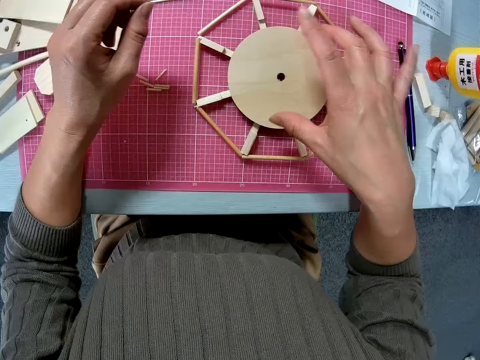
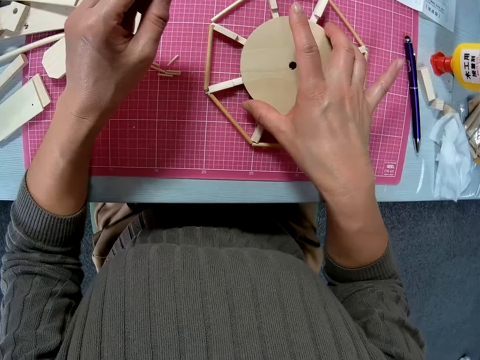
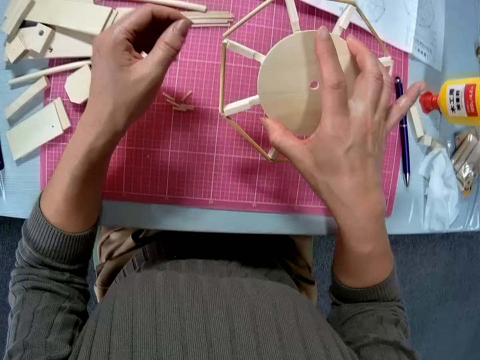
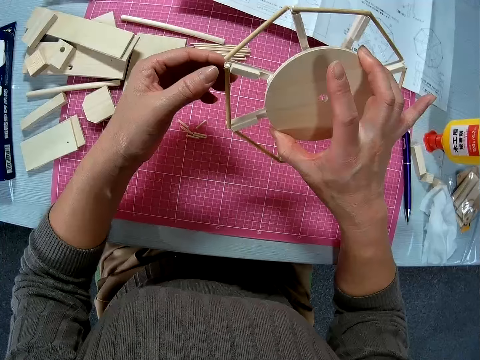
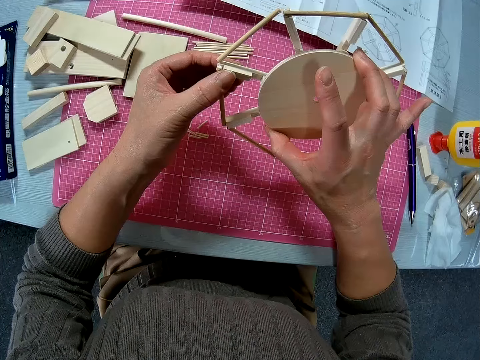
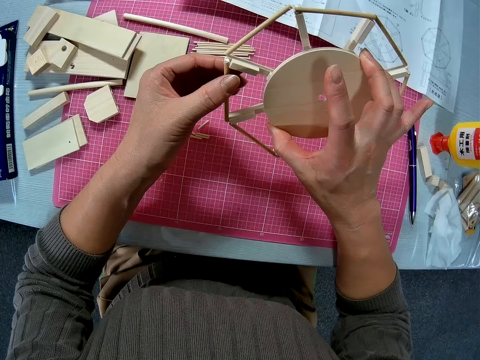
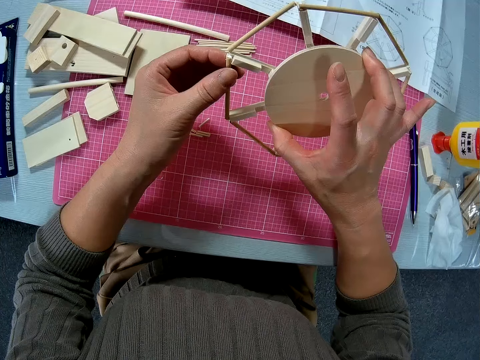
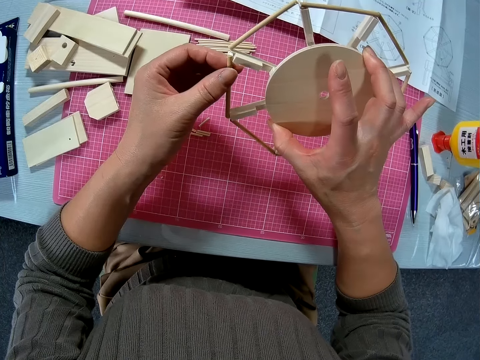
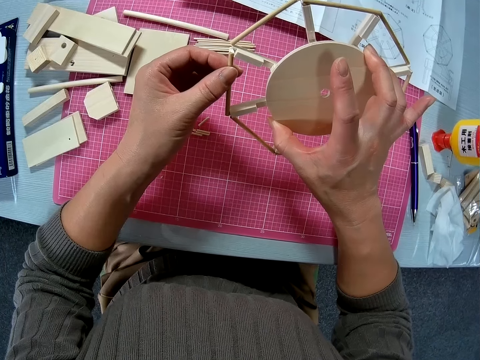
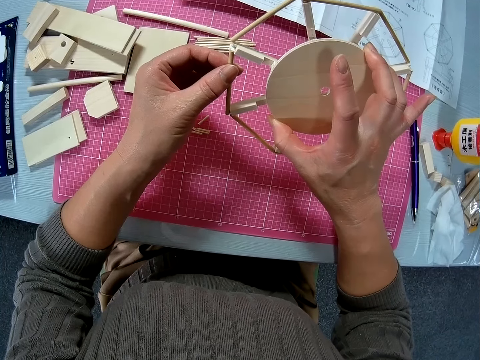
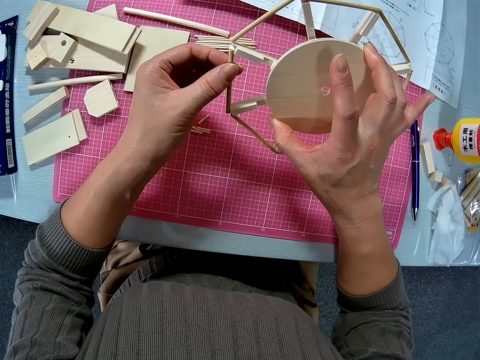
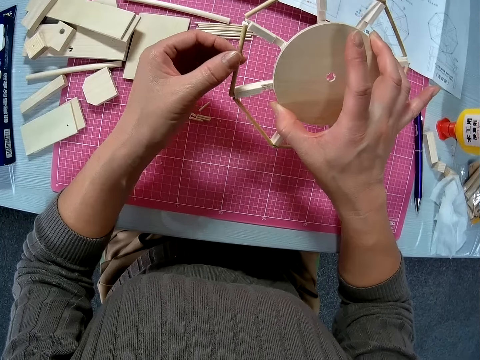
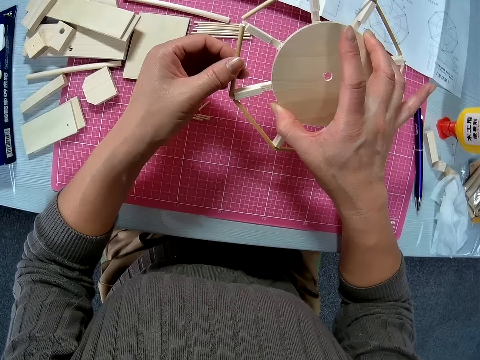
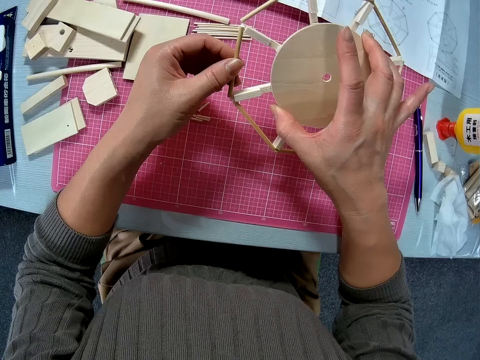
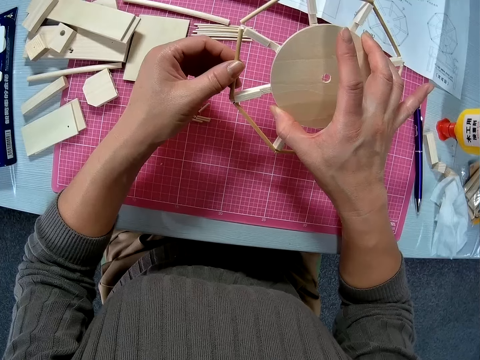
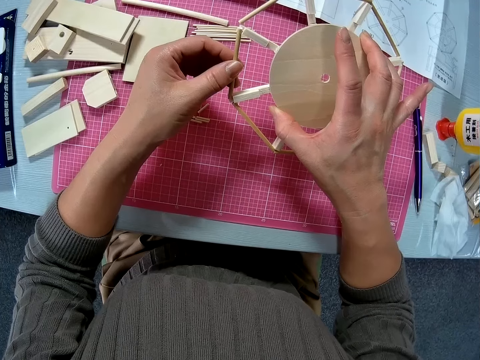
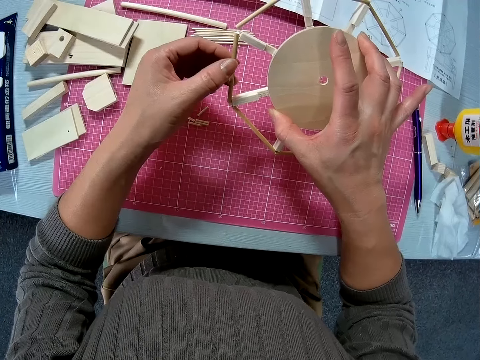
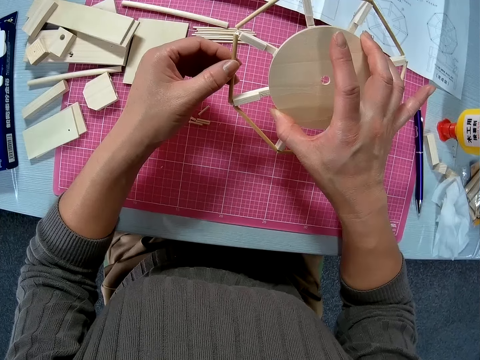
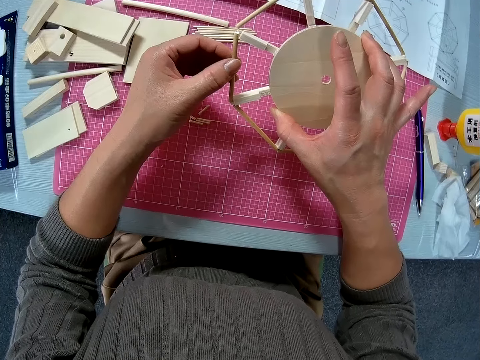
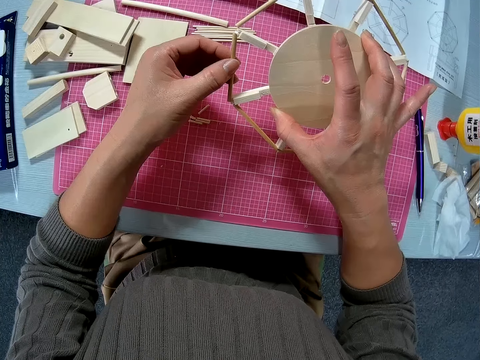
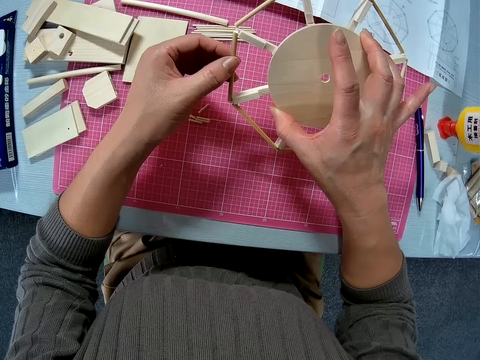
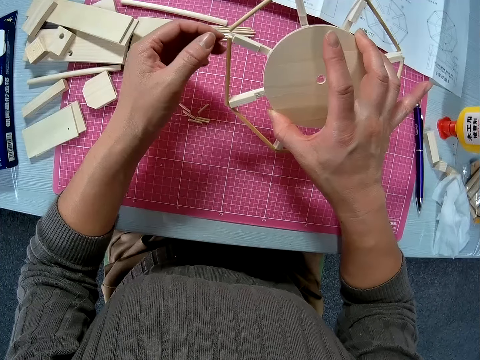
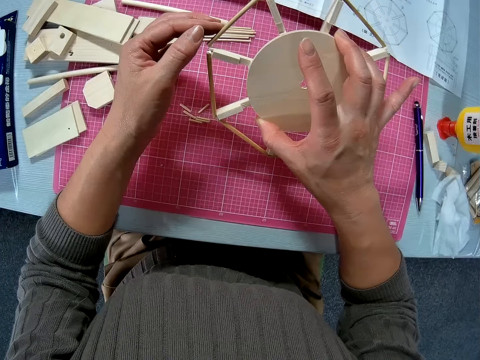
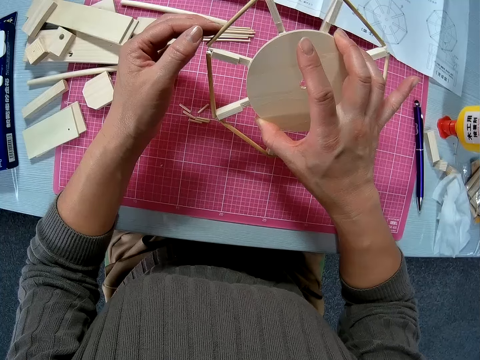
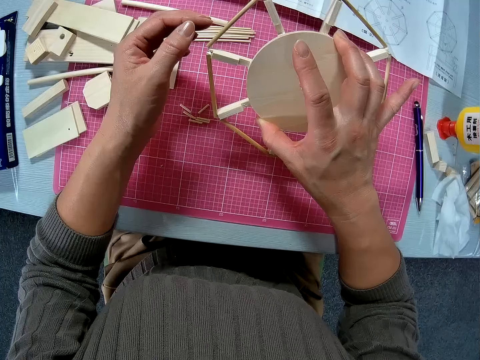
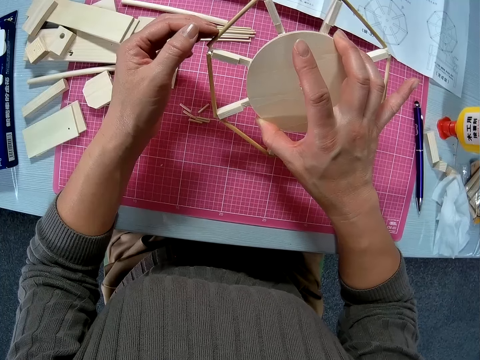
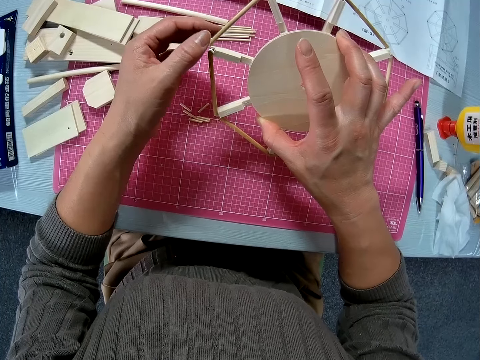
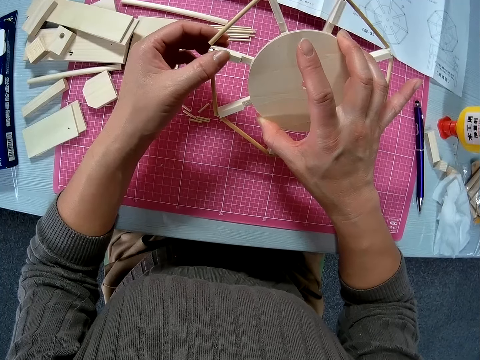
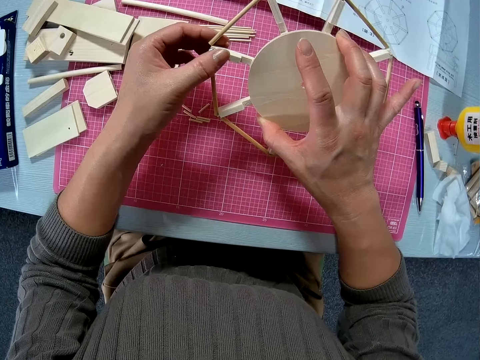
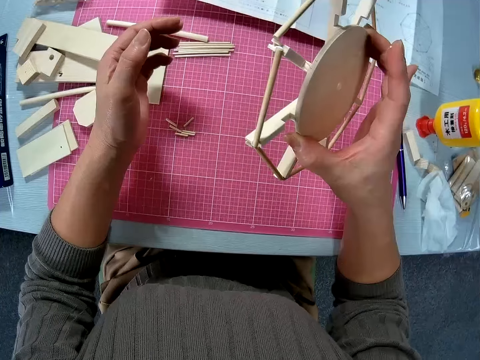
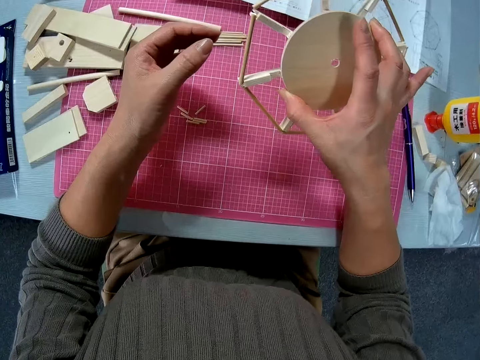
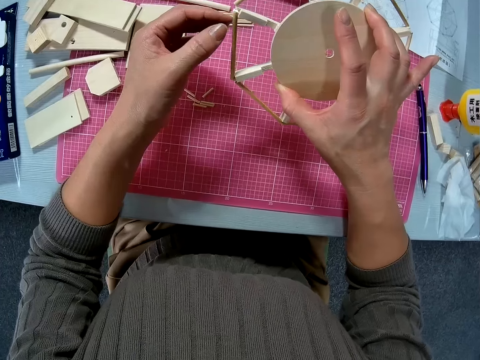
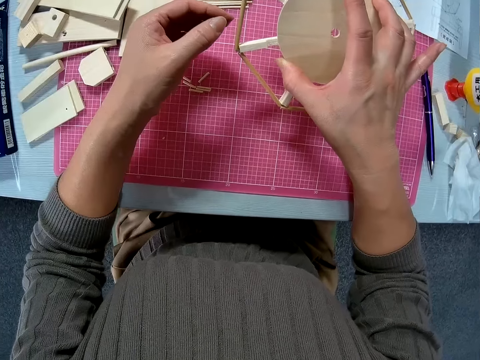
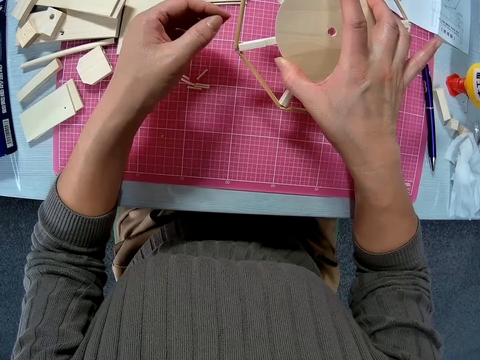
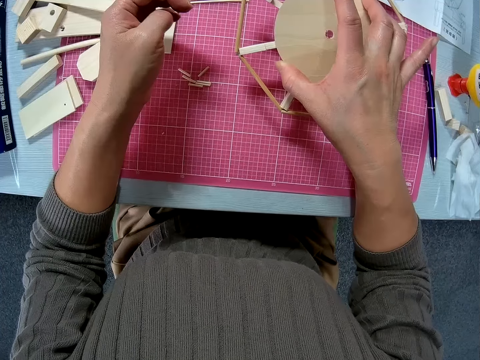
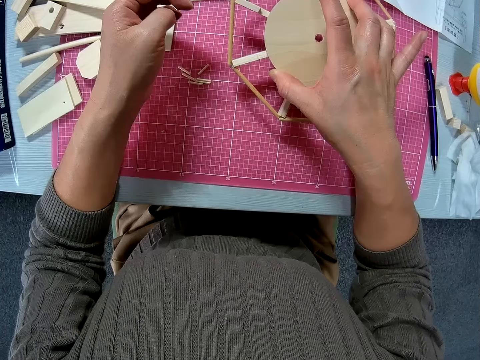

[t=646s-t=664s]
The camera wearer holds the wooden Ferris wheel model or woodwork with their other hand. They lift up the wooden Ferris wheel model with their hand from the table. They hold the wooden Ferris wheel model with both their hands. They adjust the woodwork in their hands. They stick the piece of wood on the wooden Ferris wheel model. They move their hand forwards and place their finger on the wooden Ferris wheel model. They hold a part of the wooden Ferris wheel model with their hand. They let go of the wooden Ferris wheel model. They look at the wooden Ferris wheel model. They move the wooden Ferris wheel model towards their other hand.

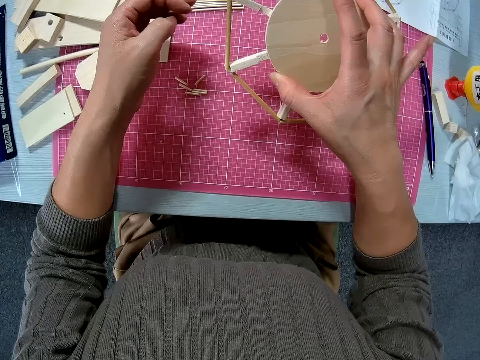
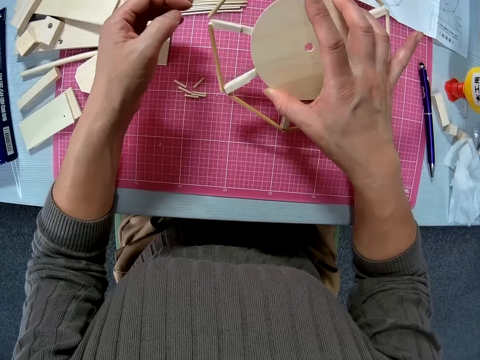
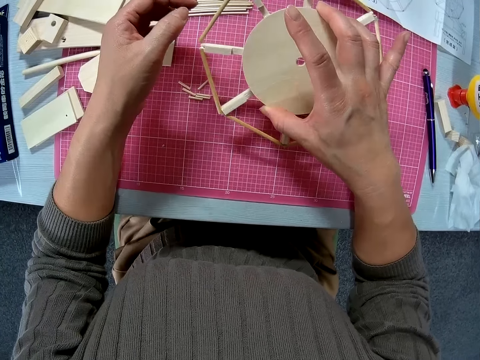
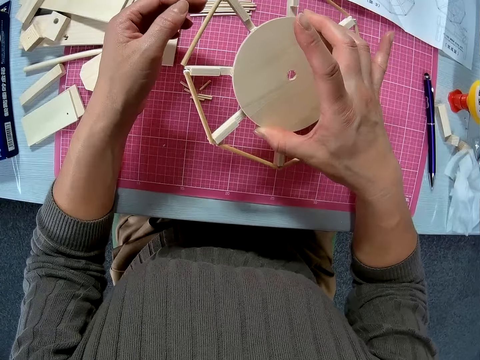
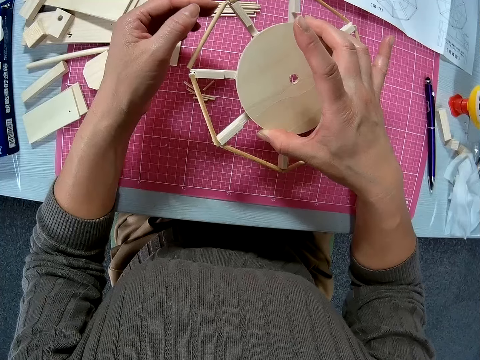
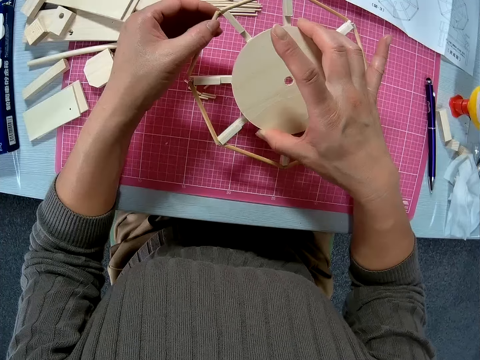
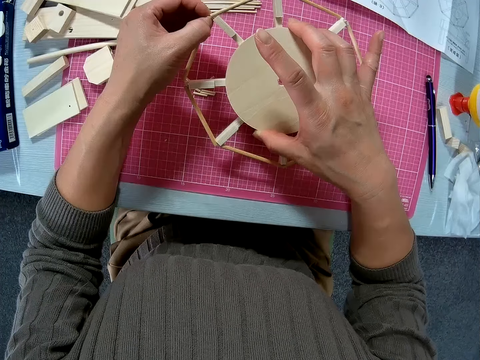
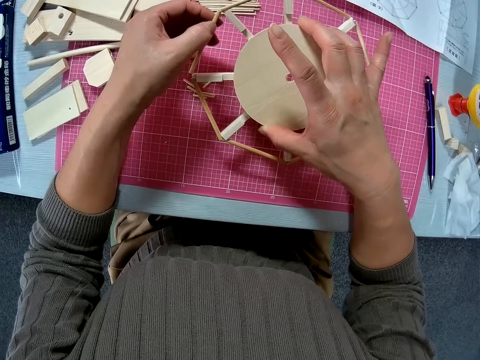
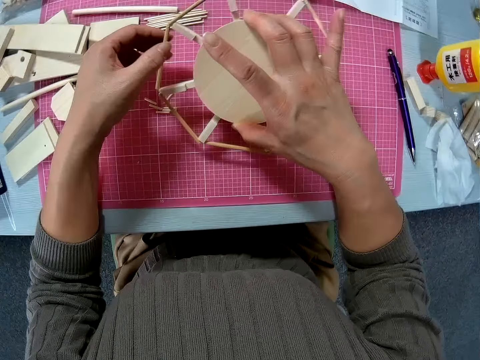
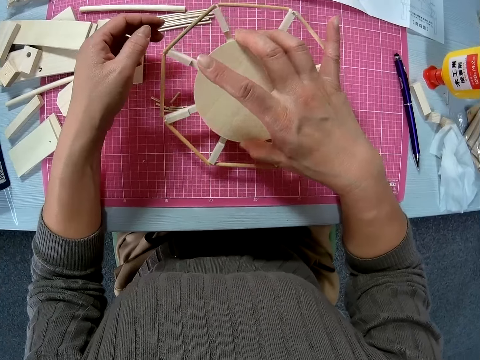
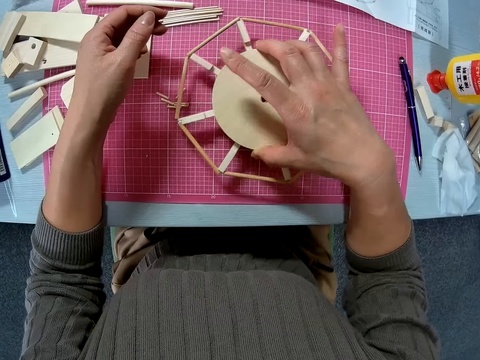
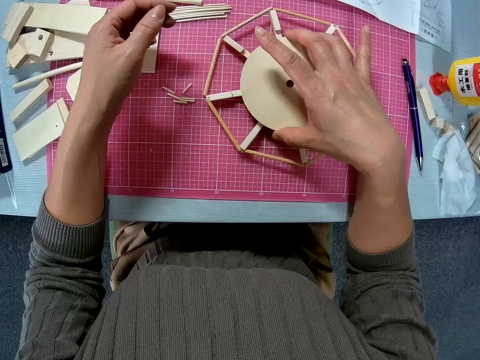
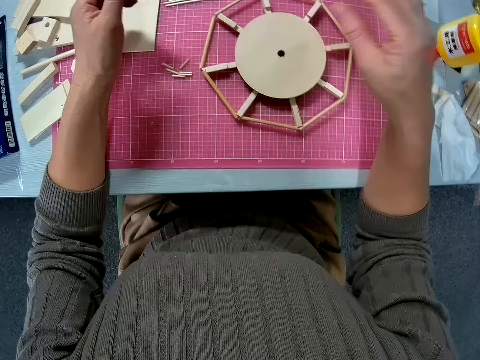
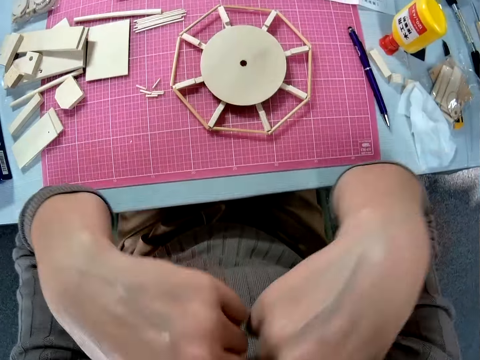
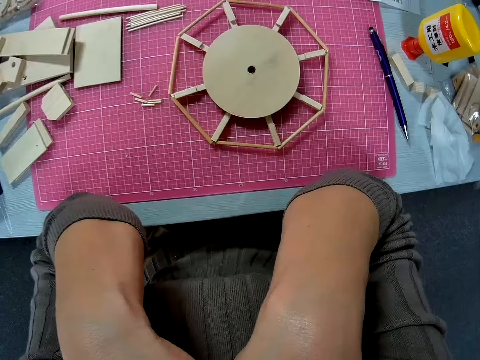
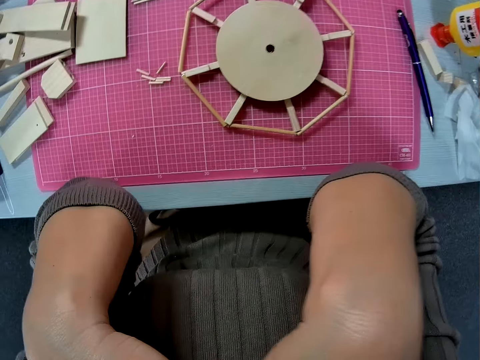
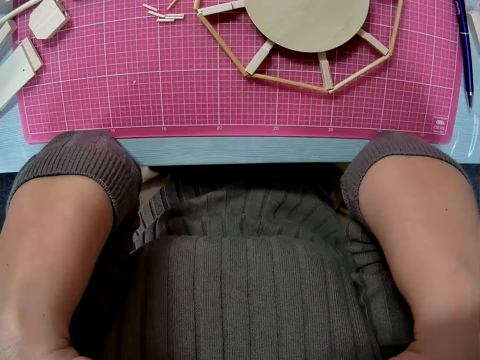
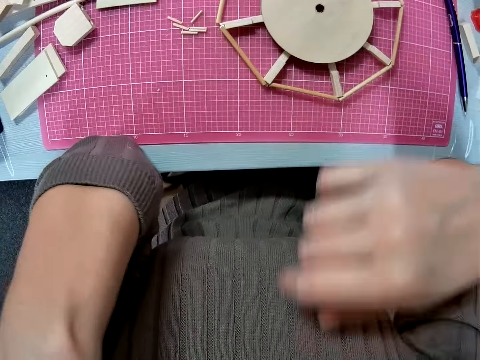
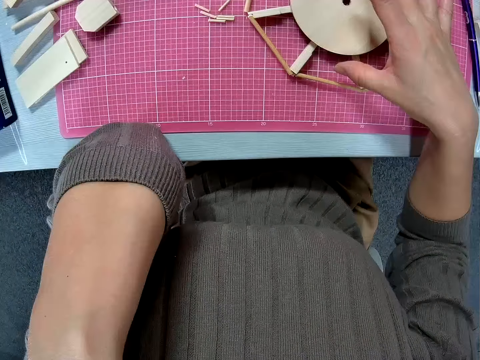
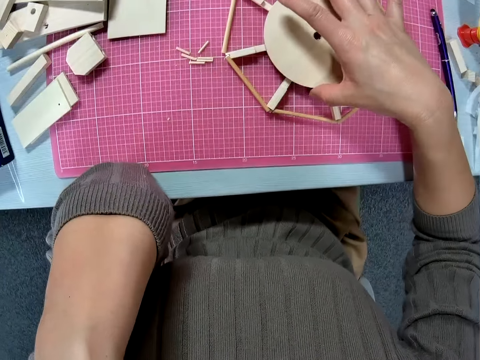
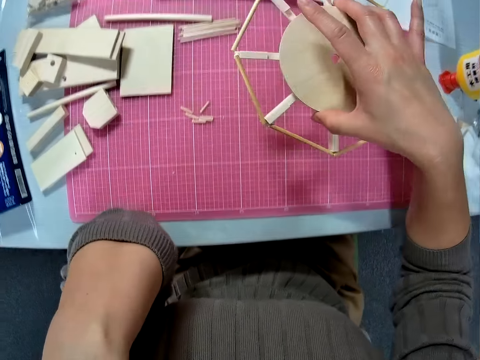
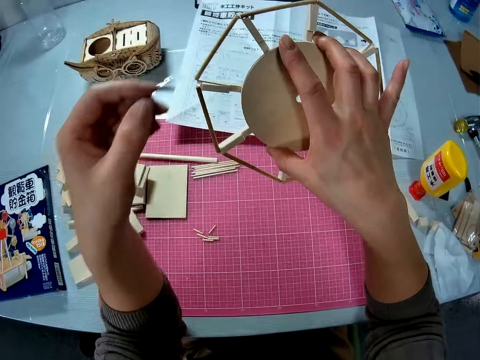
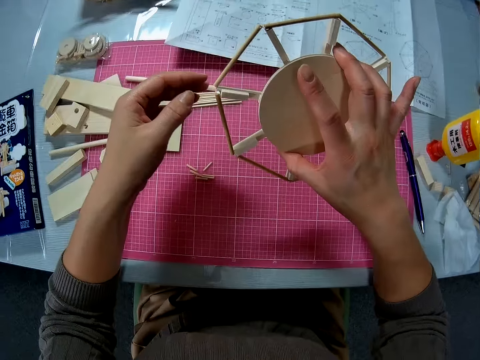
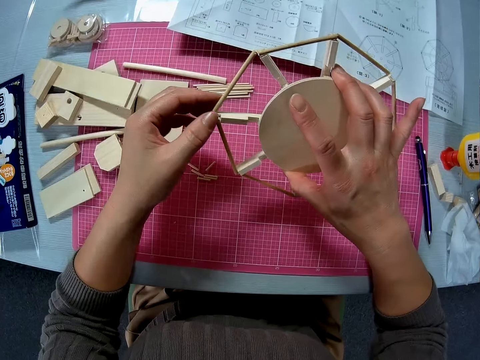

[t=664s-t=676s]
The camera wearer holds the wooden Ferris wheel model with both their hands. They press the piece of wood onto the wooden Ferris wheel model with their hand. They let go of the wooden Ferris wheel model. They place the wooden Ferris wheel model on the cutting mat. They move their hand towards their face. They look at the wooden Ferris wheel model. They adjust their shirt with their hands. They move their hand towards the wooden Ferris wheel model. They pick up the wooden Ferris wheel model with their hand from the table. They move the wooden Ferris wheel model towards them. They move their hand towards the wooden Ferris wheel model.
